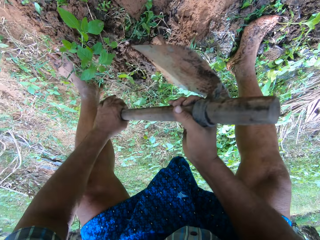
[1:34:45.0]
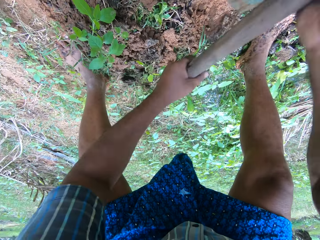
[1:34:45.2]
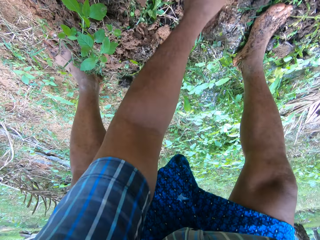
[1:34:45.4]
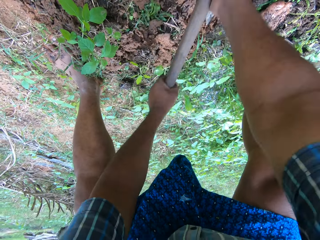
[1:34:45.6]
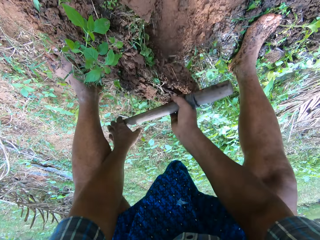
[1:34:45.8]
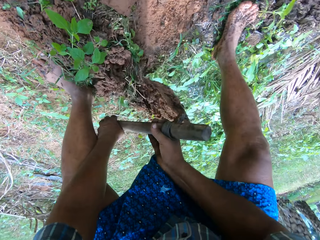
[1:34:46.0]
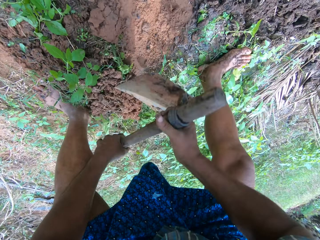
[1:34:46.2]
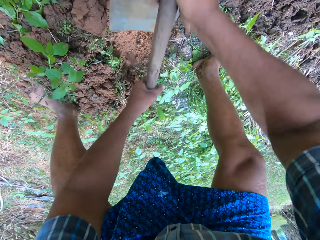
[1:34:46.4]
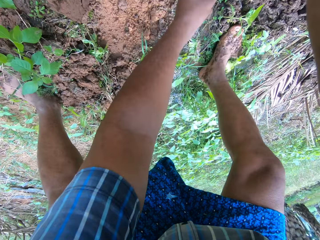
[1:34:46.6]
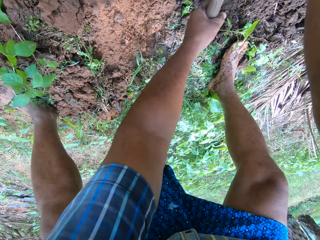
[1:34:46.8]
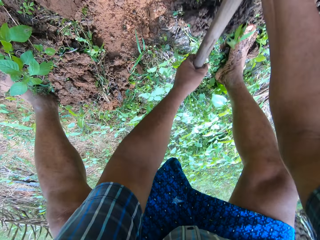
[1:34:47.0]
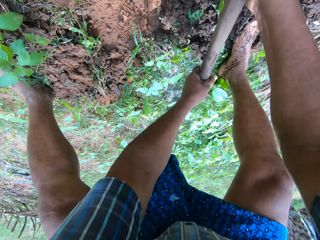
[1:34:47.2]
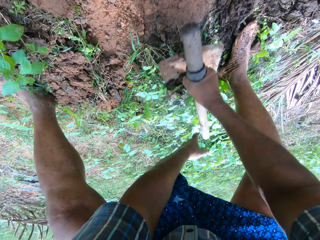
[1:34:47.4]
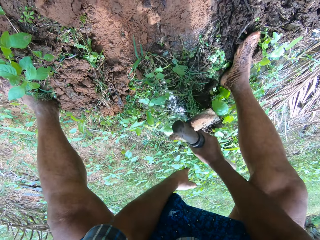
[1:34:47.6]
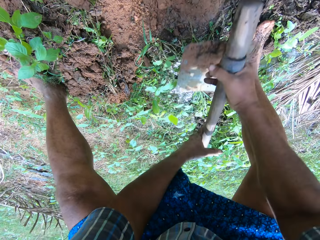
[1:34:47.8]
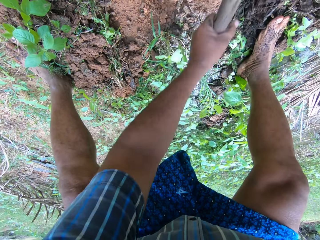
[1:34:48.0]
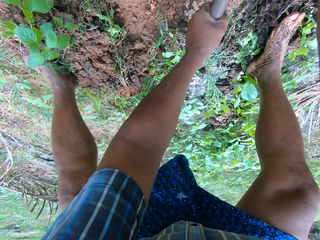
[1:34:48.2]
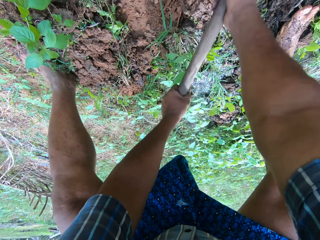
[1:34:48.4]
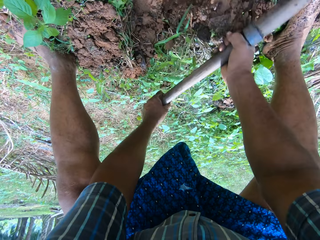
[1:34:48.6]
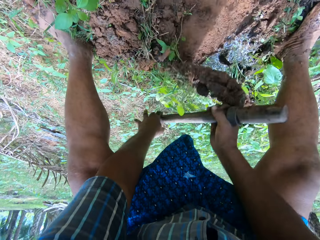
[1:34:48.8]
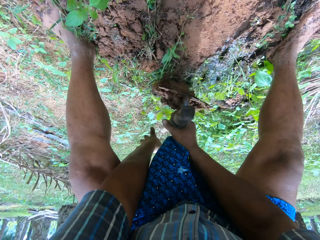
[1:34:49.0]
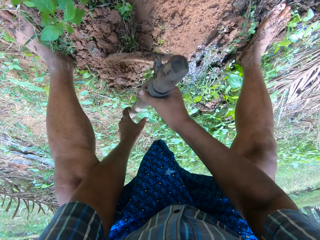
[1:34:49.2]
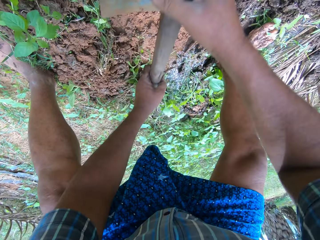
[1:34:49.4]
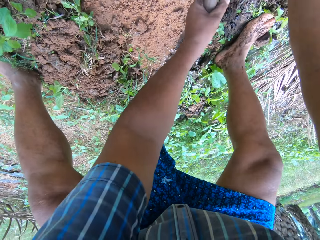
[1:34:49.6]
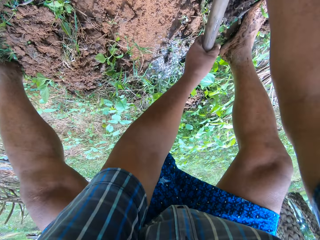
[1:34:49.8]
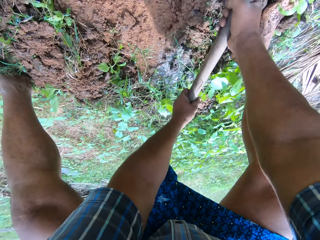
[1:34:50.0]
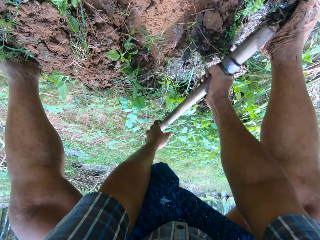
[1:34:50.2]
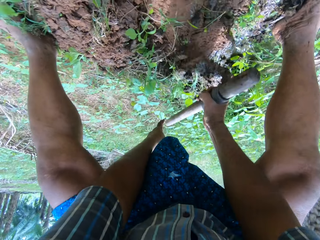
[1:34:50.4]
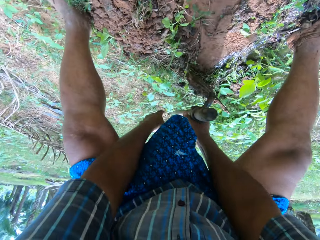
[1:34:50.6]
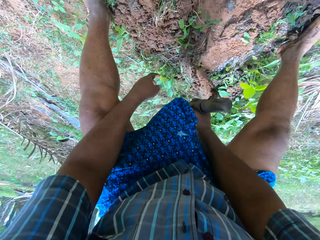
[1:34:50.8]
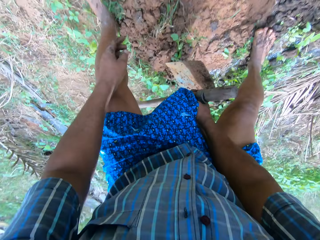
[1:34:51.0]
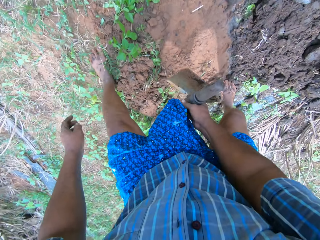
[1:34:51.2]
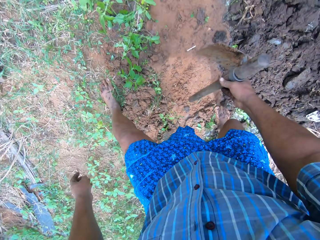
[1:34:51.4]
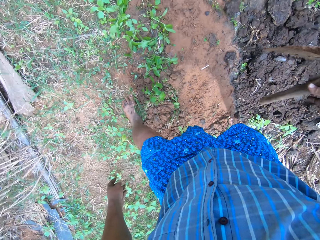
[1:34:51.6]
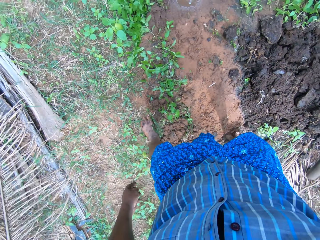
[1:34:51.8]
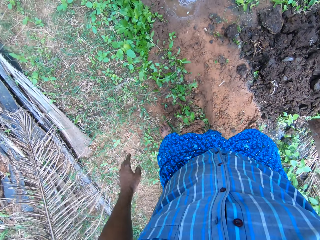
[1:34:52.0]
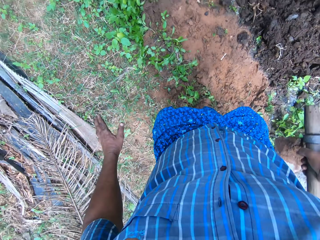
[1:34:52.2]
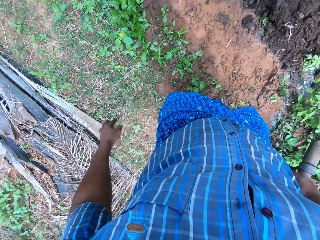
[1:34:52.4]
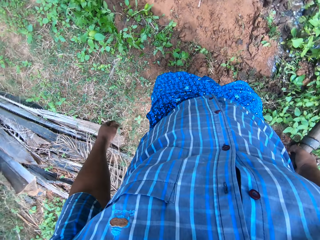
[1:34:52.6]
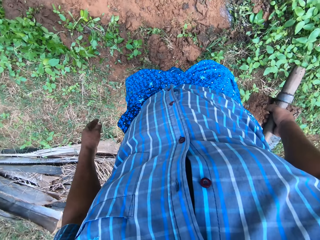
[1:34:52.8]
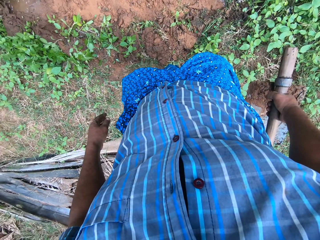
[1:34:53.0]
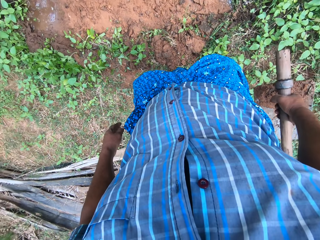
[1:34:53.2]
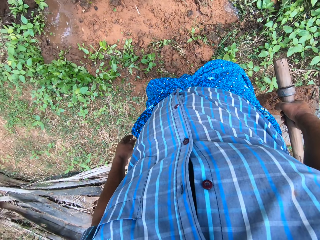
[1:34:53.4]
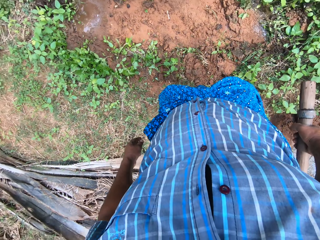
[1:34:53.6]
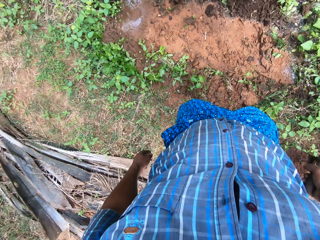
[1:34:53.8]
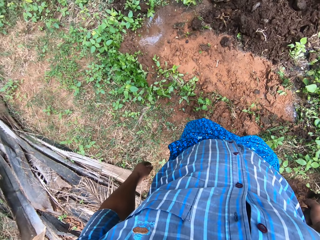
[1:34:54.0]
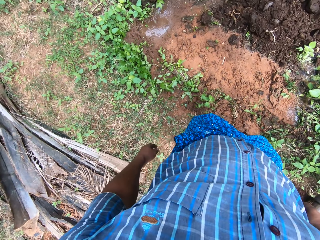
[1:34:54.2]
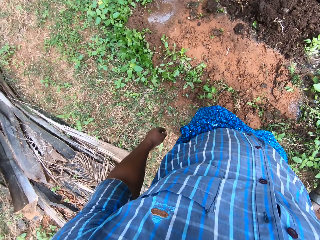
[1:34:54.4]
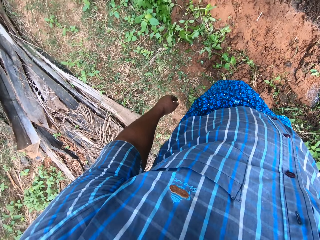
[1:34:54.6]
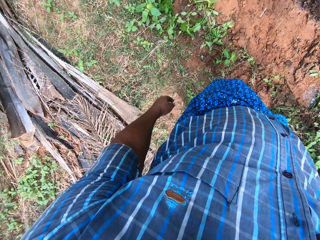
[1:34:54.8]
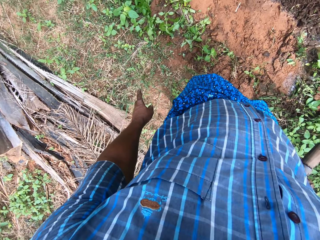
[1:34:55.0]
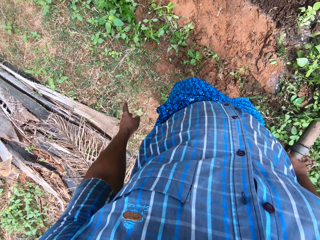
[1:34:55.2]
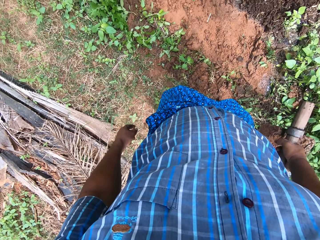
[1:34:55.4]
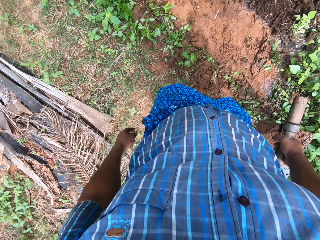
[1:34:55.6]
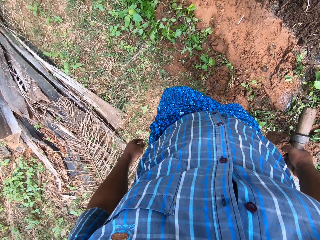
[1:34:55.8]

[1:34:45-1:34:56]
The camera wearer stands up. They look around the field work area. They make a hand gesture.

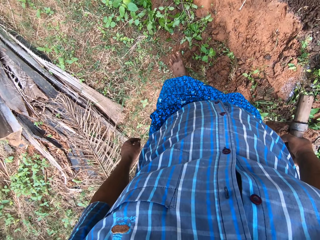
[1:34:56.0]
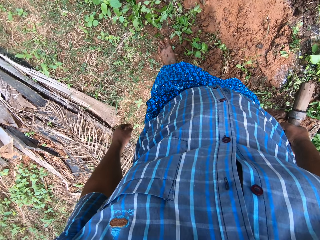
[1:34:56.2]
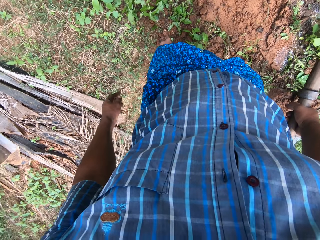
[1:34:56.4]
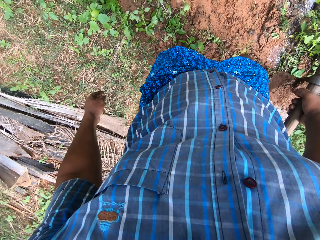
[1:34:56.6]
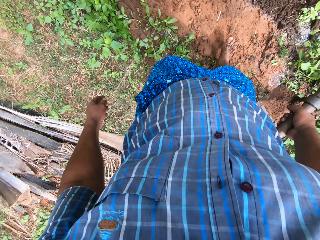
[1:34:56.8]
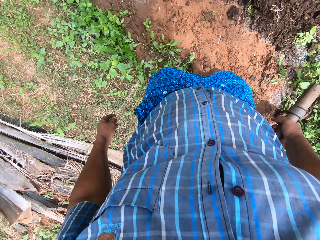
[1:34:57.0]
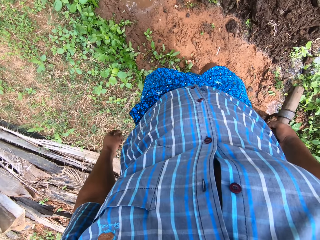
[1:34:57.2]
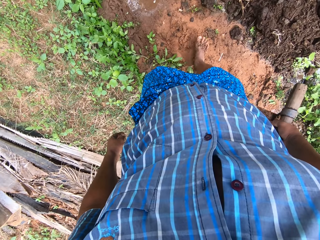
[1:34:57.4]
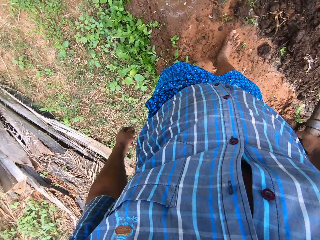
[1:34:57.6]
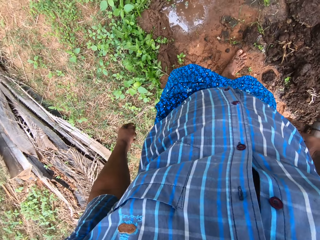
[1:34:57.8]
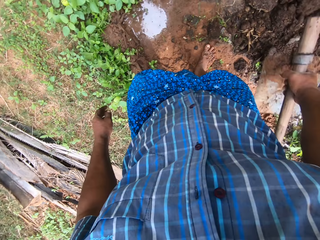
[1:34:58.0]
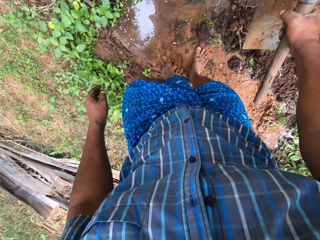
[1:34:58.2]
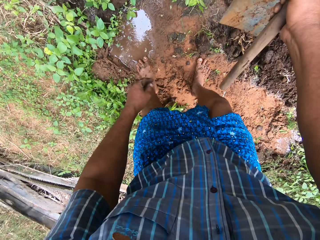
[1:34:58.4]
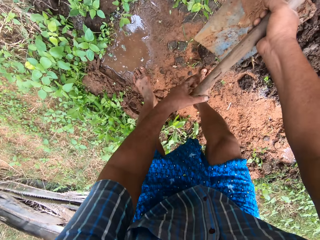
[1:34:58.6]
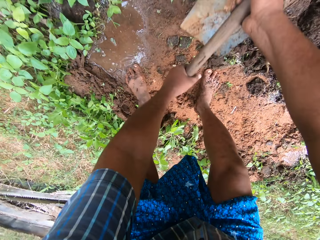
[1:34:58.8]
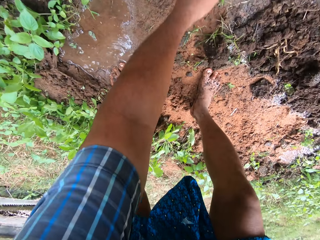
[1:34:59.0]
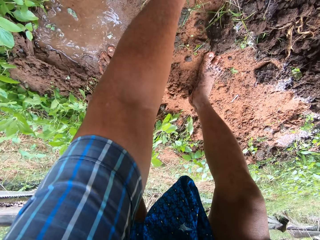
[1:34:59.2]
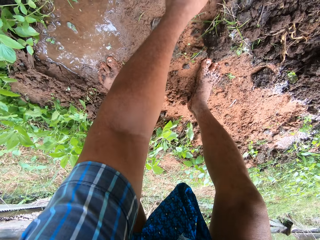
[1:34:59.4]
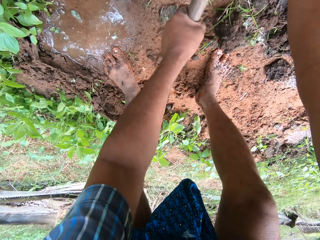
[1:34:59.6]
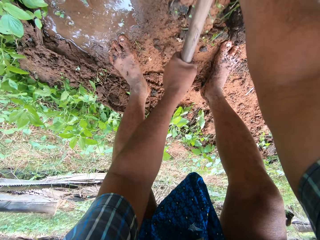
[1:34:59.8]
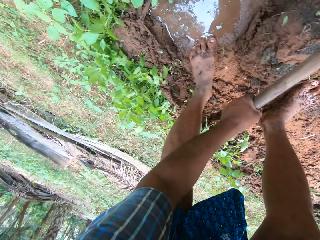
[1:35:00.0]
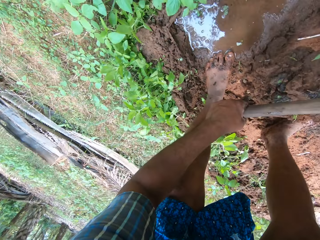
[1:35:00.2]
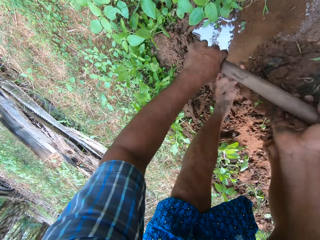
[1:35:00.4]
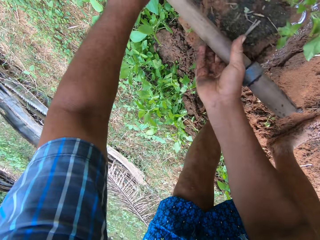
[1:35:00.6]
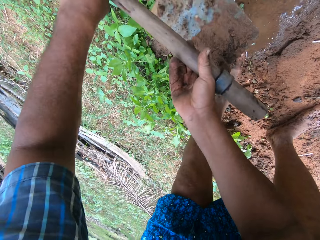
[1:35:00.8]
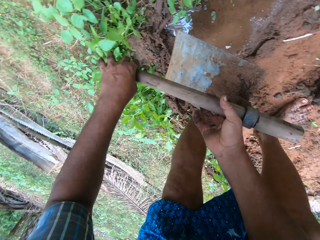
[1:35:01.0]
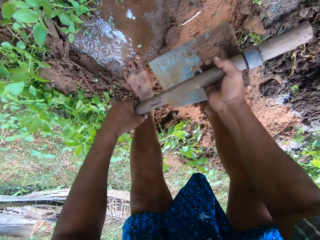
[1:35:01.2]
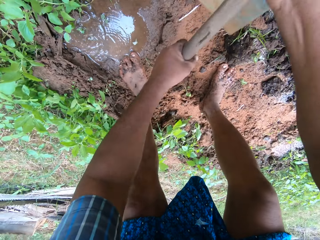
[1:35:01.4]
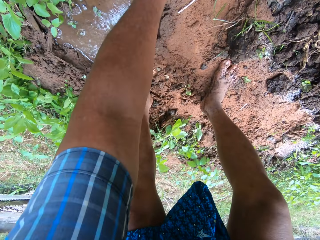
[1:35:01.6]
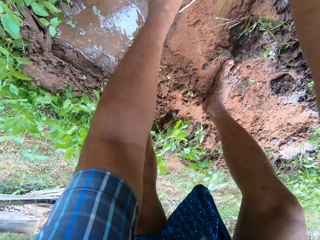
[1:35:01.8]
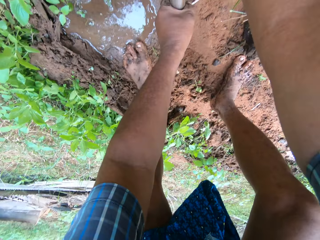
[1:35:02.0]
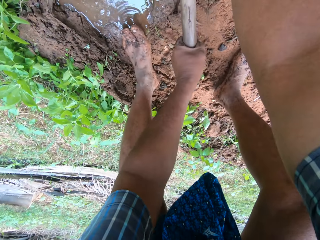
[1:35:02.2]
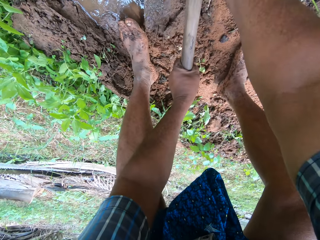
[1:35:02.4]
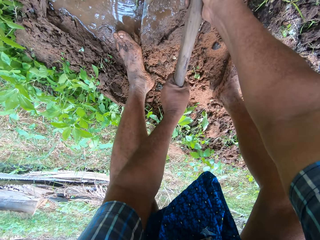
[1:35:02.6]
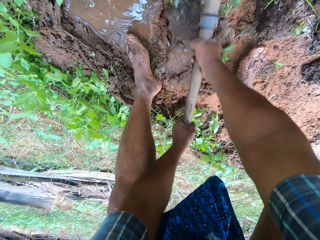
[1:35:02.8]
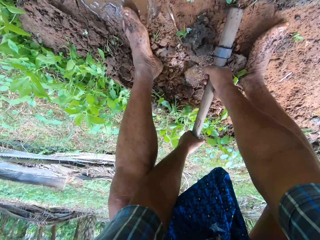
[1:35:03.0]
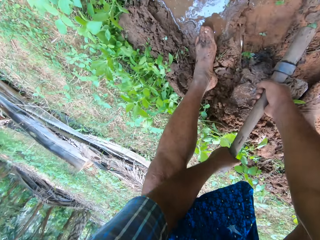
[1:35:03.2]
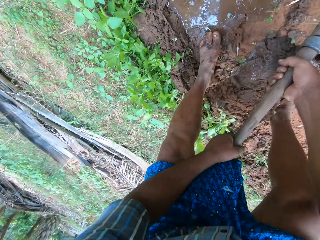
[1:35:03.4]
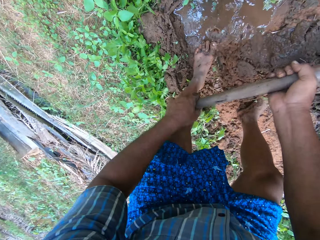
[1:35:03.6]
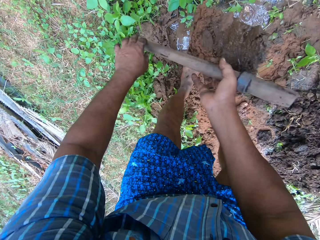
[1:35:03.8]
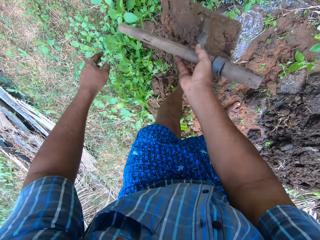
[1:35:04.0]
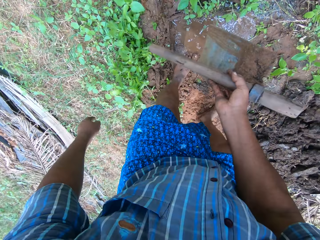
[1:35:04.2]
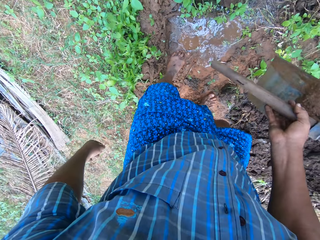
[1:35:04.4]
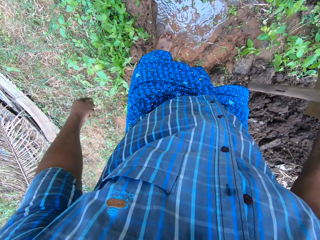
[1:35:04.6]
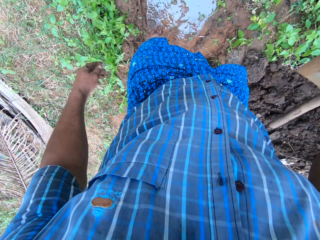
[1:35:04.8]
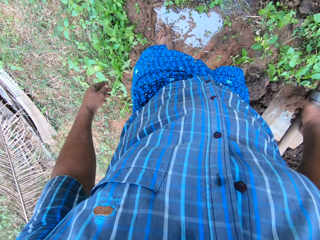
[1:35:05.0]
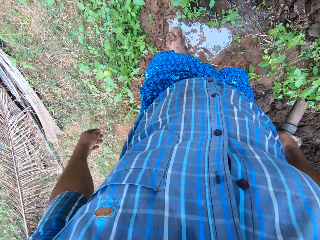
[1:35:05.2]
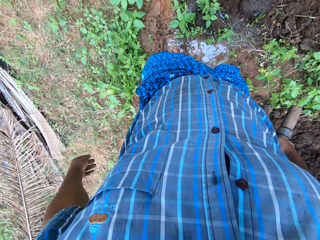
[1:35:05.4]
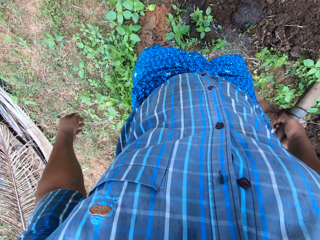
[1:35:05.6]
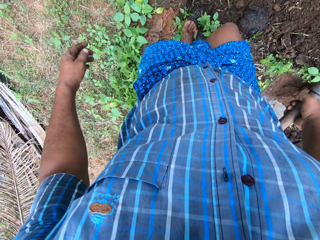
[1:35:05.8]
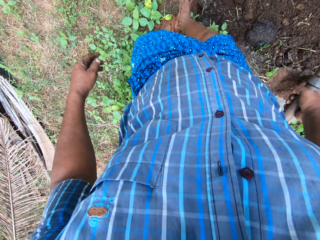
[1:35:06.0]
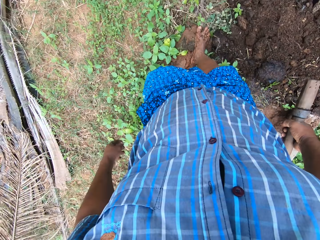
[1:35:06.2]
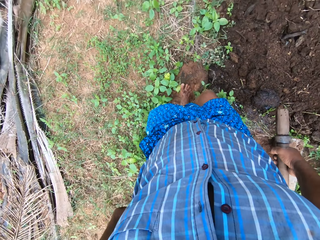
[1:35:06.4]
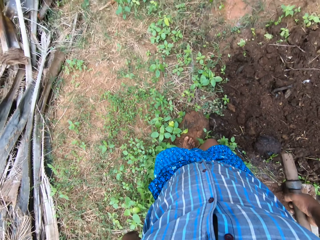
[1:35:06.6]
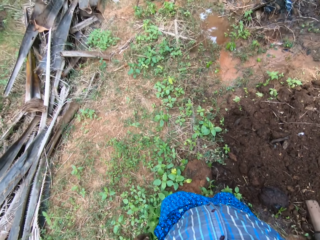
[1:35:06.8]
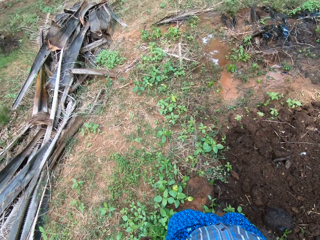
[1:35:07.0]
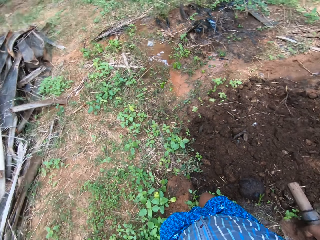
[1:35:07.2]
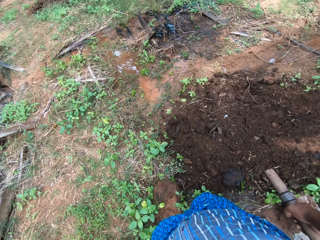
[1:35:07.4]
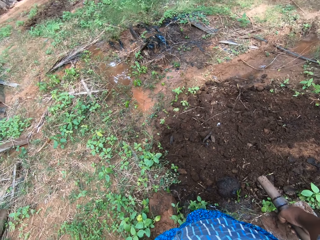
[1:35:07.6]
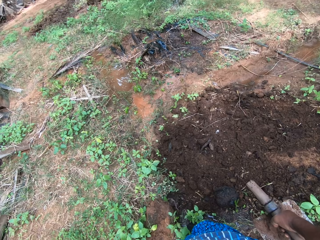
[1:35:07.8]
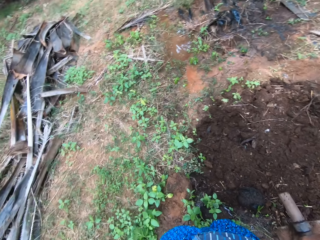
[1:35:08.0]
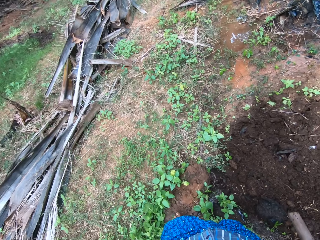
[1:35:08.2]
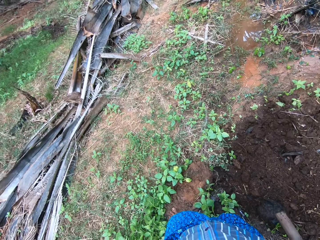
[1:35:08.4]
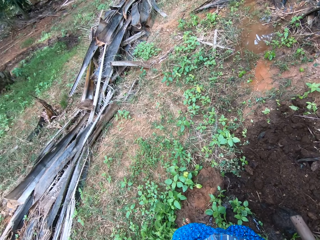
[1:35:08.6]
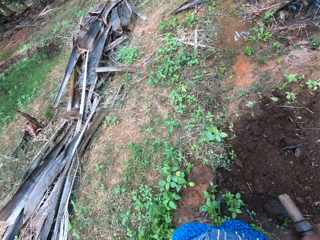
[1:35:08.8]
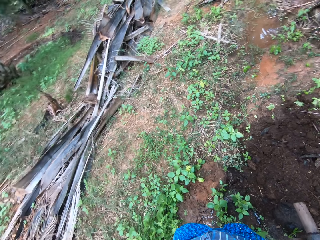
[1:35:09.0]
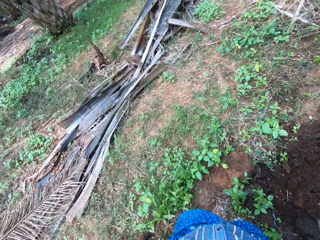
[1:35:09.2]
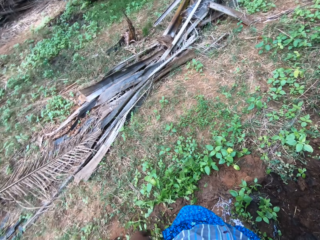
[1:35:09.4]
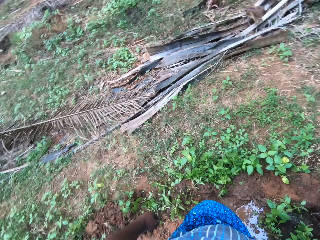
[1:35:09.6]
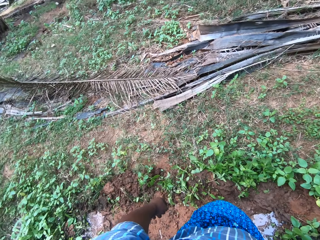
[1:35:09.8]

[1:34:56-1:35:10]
The camera wearer moves close to the sand. They hold the digging hoe with both hands. They continue to pack sand to the field stream with the digging hoe. They dig the farm. They throw the mud away. They stand up. They walk on the sand. They yawn loudly. They look around the field work area.
